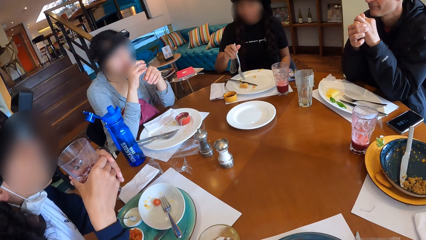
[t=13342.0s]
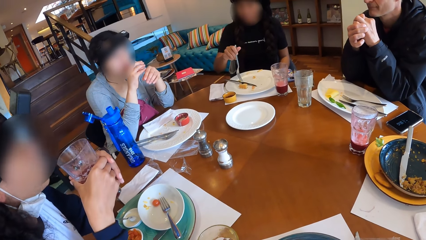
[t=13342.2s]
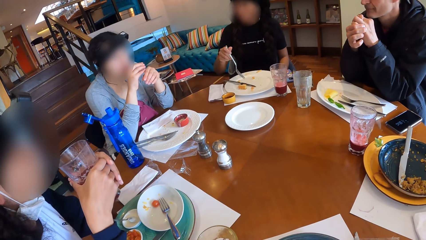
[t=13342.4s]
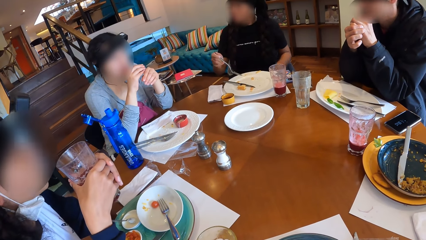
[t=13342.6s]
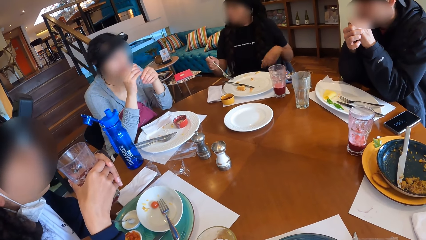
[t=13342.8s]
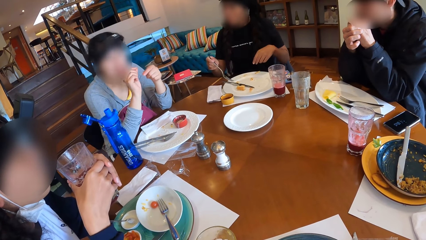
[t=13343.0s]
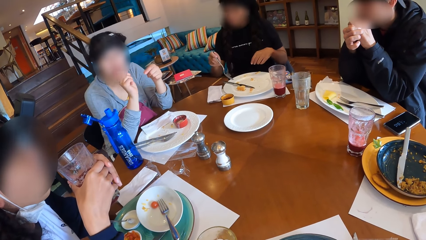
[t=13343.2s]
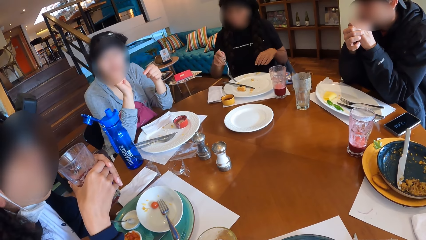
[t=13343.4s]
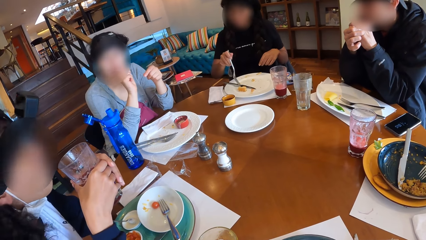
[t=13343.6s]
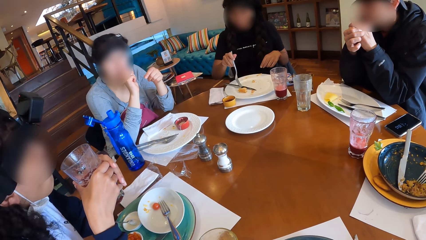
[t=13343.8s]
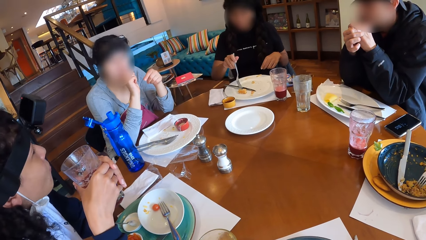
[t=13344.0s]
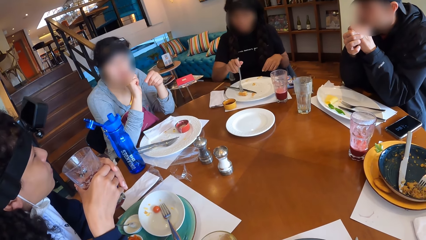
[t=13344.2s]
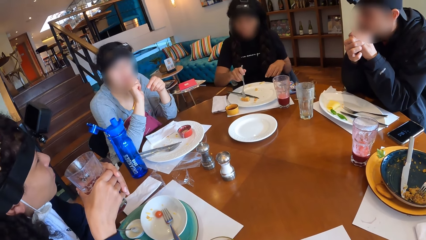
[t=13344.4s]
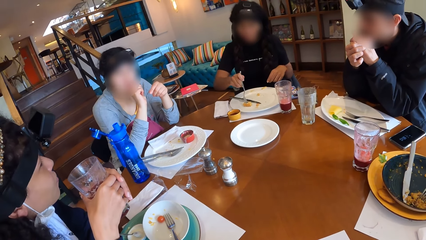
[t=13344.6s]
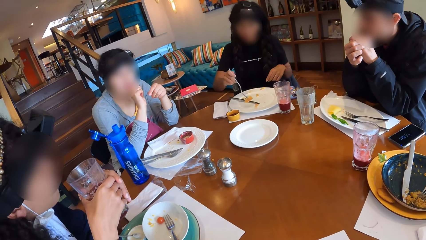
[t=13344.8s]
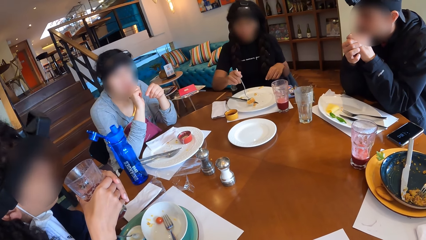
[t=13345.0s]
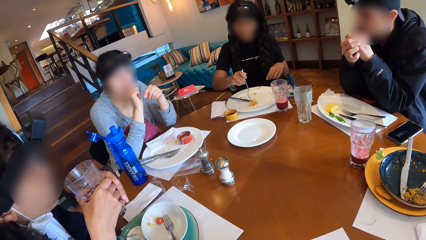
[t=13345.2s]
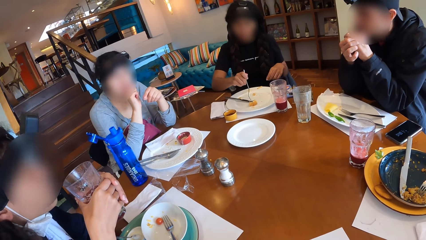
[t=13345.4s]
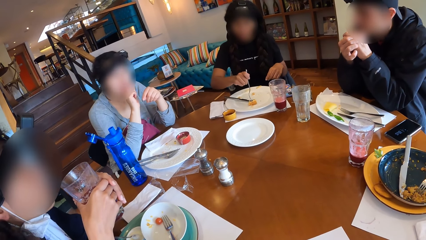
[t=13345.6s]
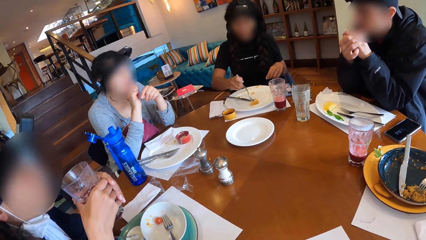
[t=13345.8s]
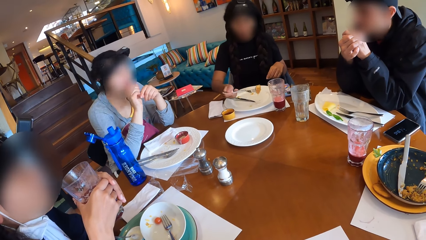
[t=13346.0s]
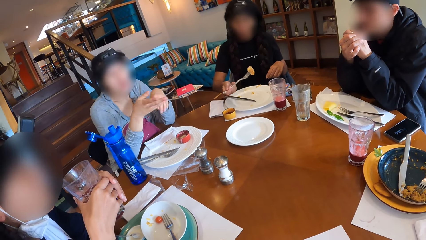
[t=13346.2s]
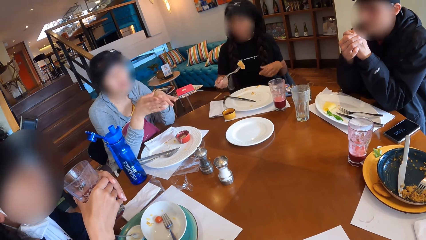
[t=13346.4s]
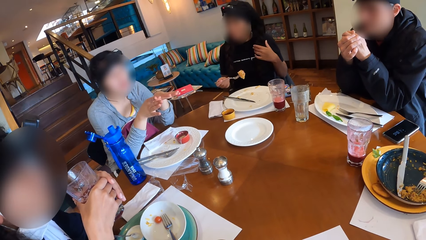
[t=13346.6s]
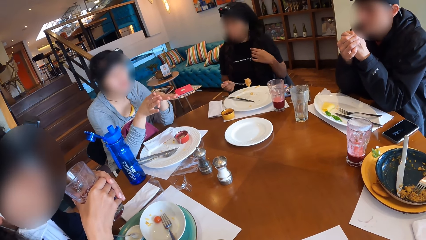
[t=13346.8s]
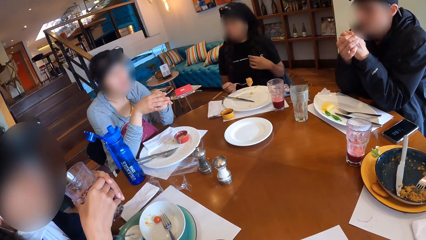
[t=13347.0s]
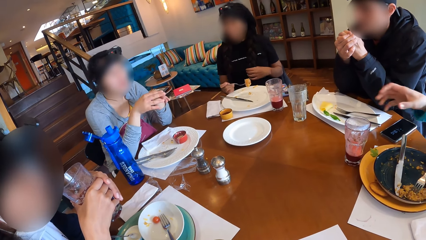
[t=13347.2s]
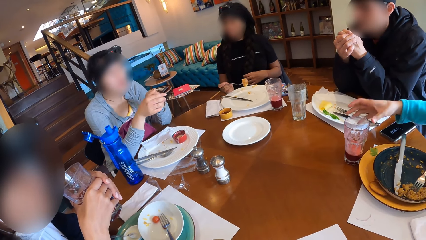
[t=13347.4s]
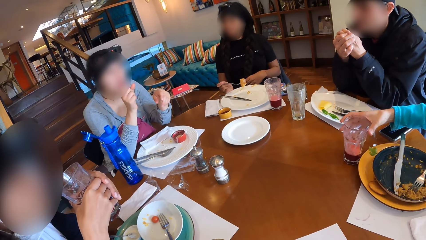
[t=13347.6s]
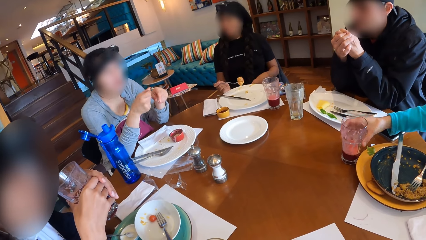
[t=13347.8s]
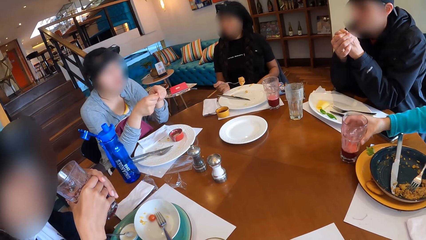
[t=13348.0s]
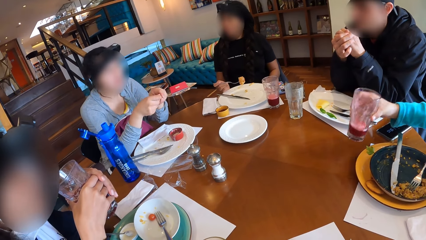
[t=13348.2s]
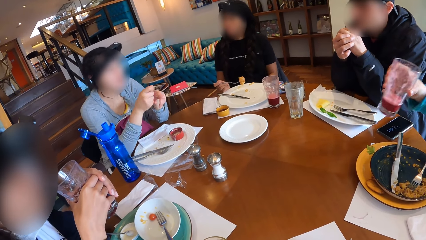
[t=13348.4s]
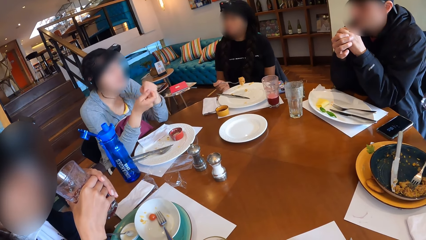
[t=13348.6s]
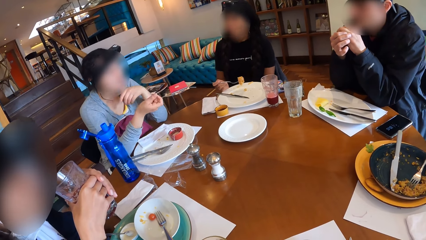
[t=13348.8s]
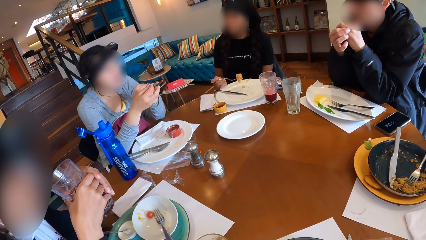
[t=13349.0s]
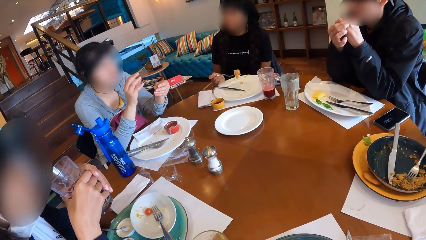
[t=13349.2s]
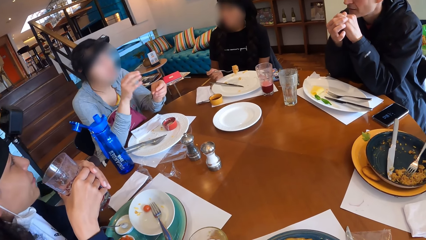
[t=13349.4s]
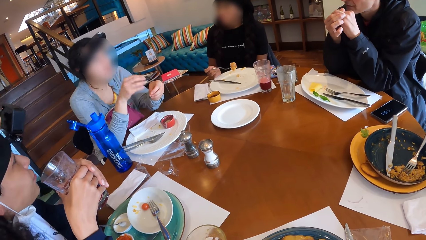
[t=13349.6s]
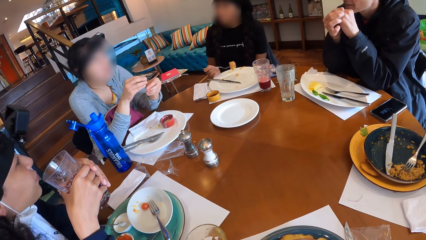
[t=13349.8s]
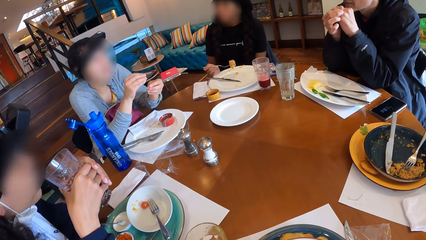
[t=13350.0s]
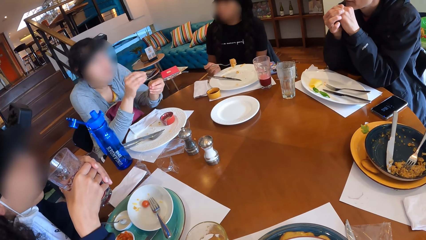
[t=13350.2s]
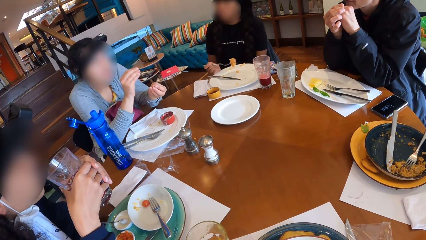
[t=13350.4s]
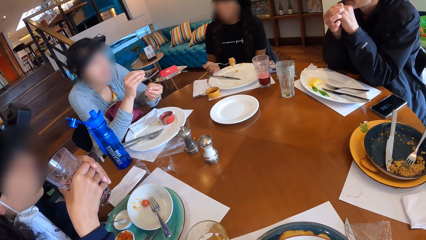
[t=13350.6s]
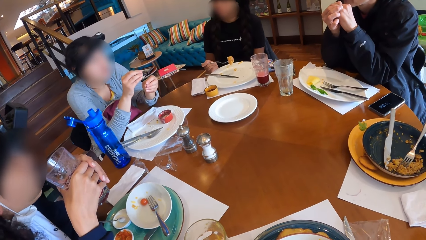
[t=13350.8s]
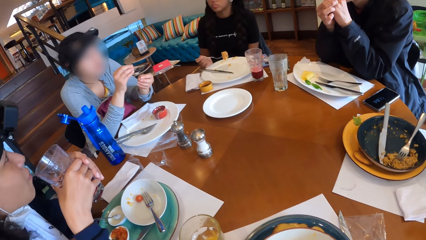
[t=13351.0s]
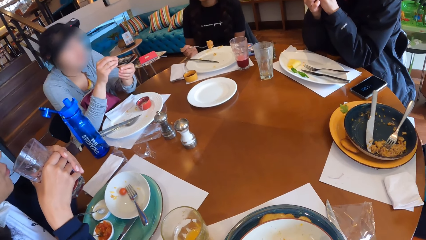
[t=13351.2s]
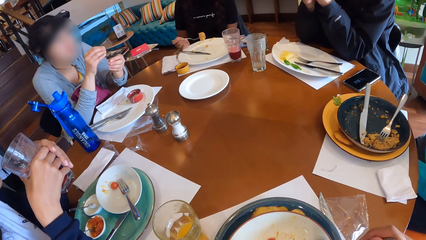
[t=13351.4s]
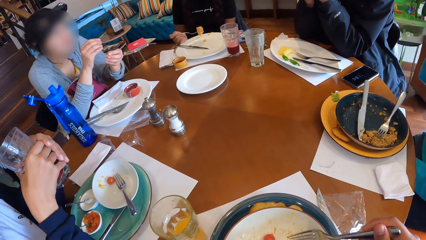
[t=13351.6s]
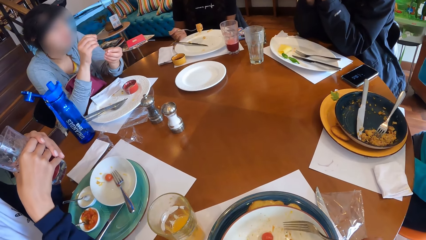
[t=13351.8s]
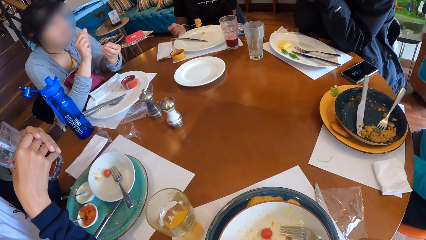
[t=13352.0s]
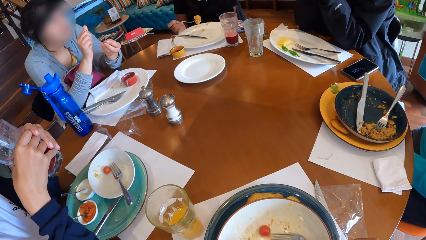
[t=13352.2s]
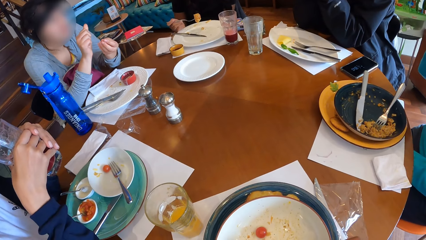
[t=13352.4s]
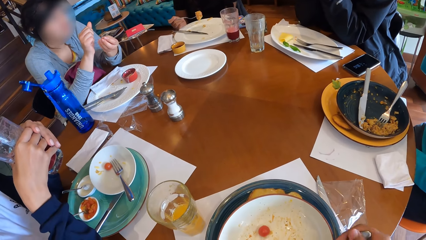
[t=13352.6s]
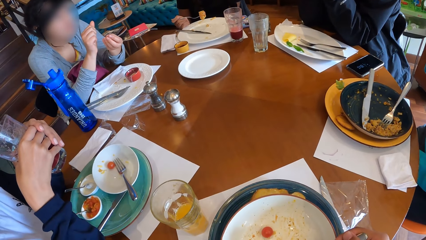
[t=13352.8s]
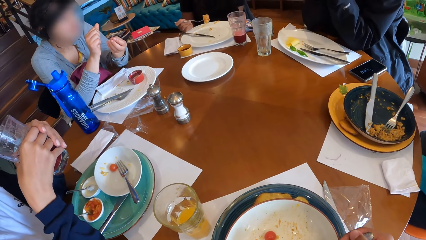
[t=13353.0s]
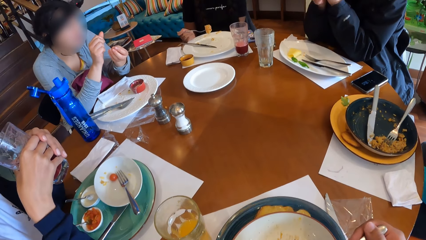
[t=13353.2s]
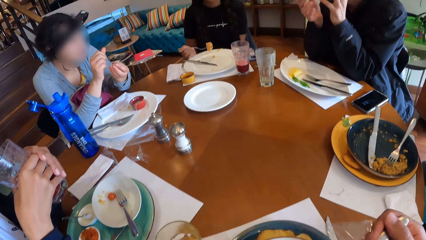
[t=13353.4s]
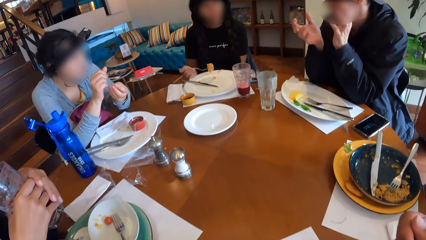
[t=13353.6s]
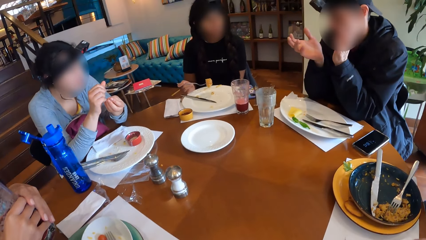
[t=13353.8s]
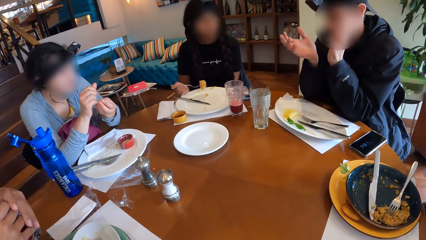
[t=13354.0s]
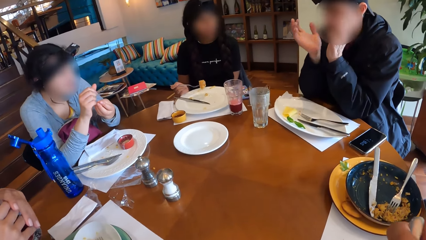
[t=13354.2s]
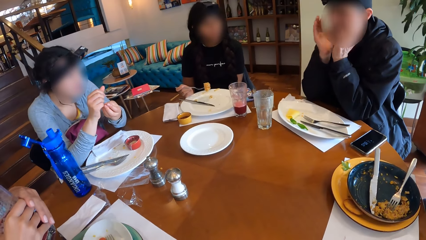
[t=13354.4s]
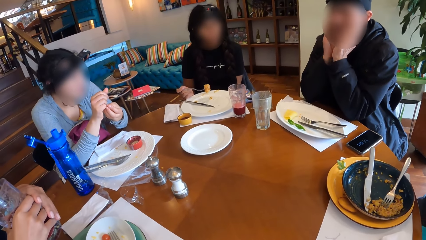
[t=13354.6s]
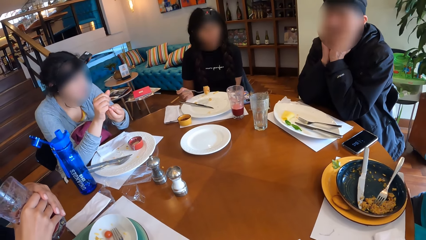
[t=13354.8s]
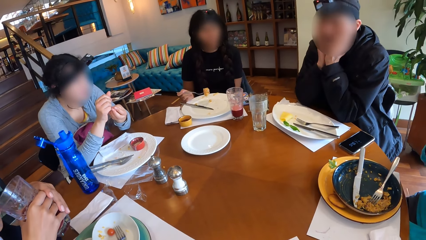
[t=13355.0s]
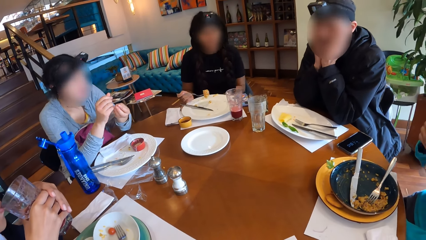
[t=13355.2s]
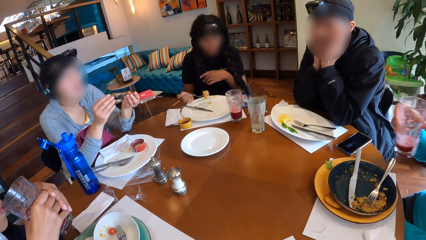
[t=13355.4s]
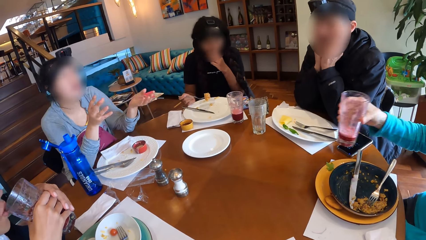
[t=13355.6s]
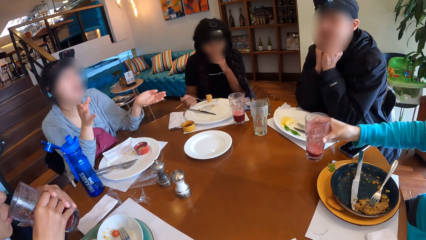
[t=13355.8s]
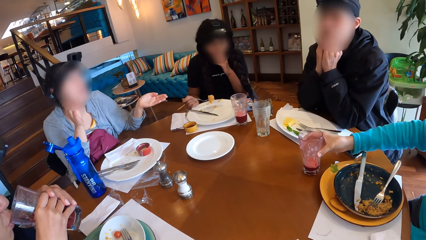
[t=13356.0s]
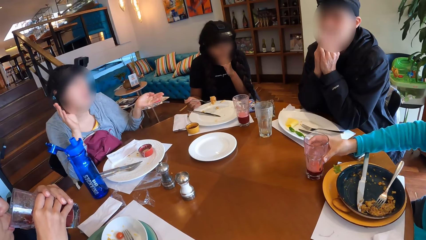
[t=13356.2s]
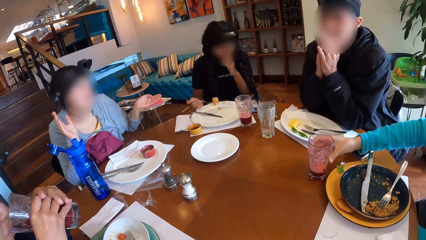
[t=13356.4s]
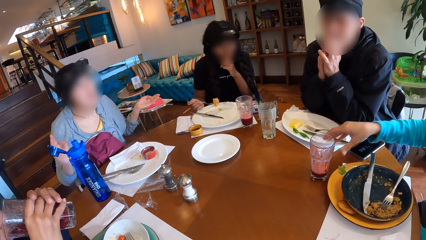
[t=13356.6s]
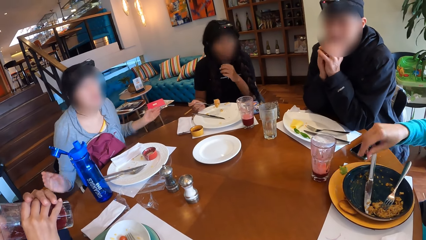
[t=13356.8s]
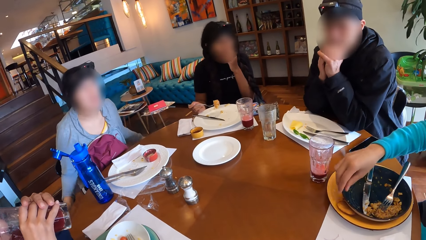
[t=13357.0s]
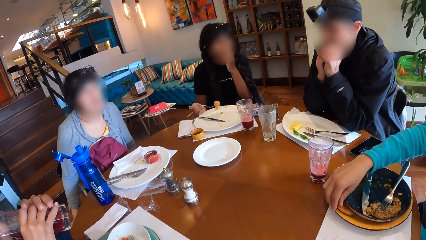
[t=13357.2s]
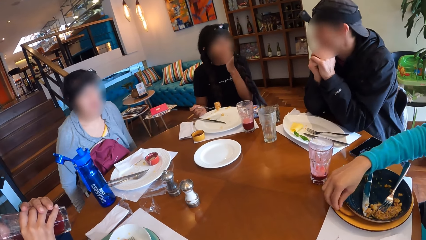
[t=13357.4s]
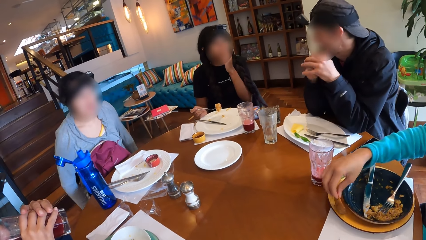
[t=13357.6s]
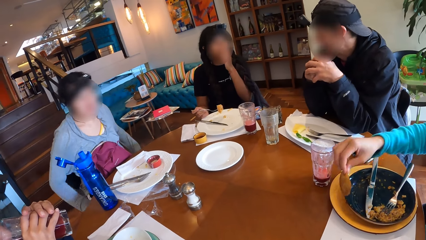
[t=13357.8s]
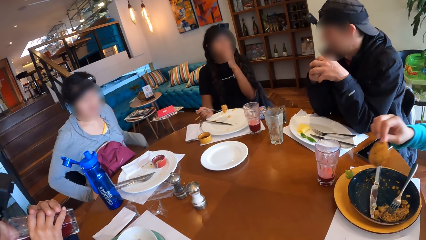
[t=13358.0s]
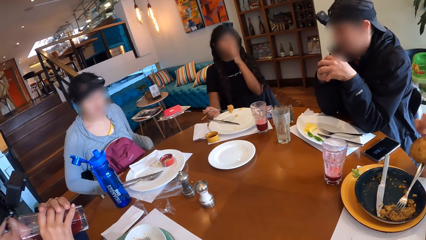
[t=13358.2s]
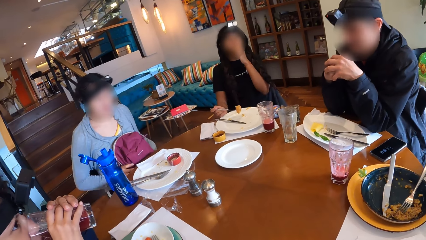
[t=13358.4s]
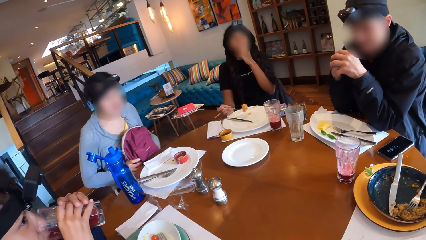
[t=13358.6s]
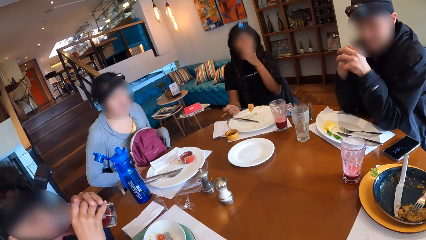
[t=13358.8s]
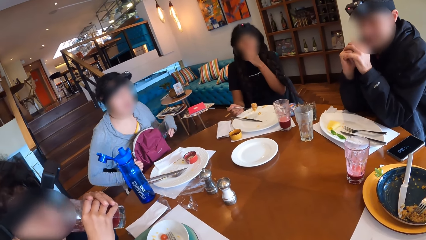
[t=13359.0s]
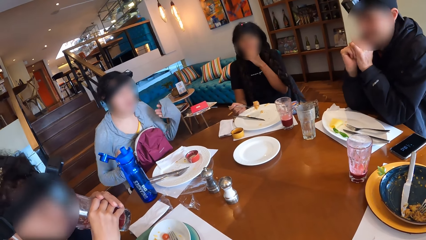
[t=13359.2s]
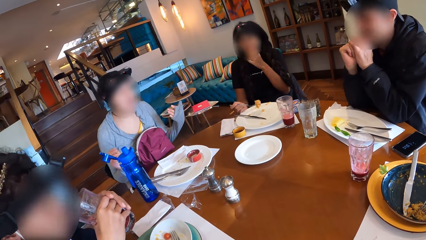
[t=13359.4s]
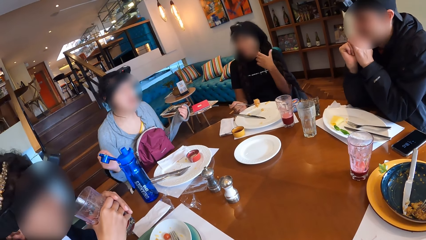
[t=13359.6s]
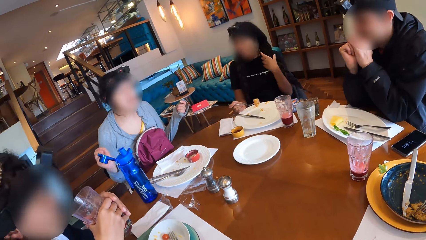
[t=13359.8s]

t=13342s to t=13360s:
A woman takes waffles from the plate on the table with the fork in her right hand. A man picks up the cup of juice from the table with his right hand. Another woman drinks from the cup of juice in her right hand. The man drops the cup of juice on the table with his right hand and picks up a cookie from the plate on the table with his right hand.
